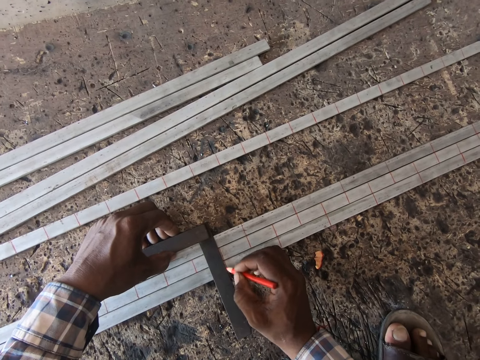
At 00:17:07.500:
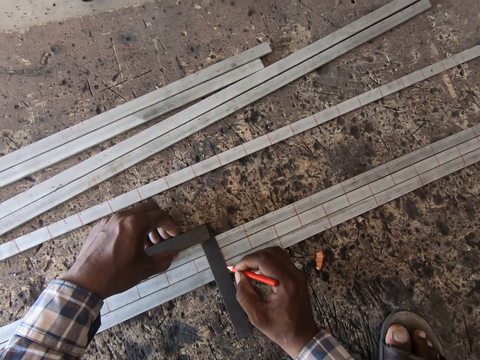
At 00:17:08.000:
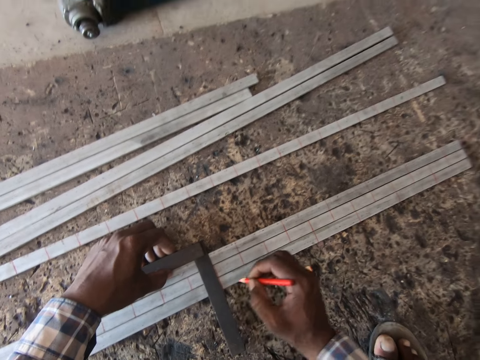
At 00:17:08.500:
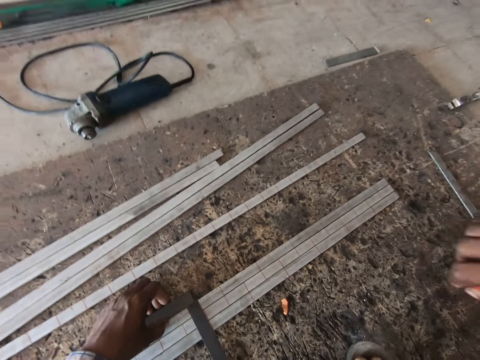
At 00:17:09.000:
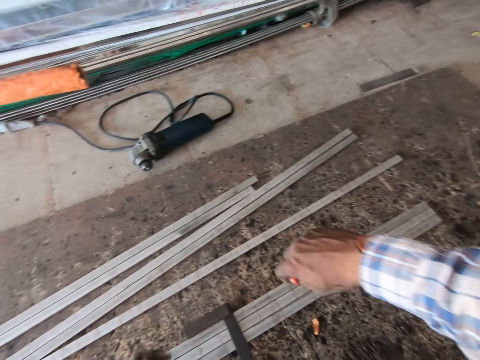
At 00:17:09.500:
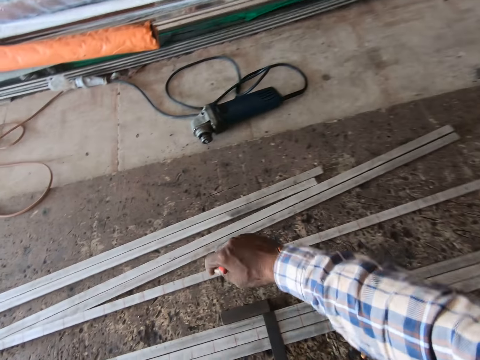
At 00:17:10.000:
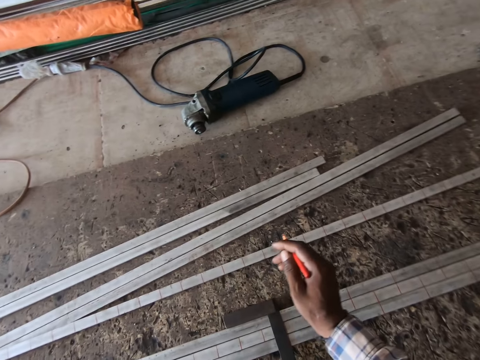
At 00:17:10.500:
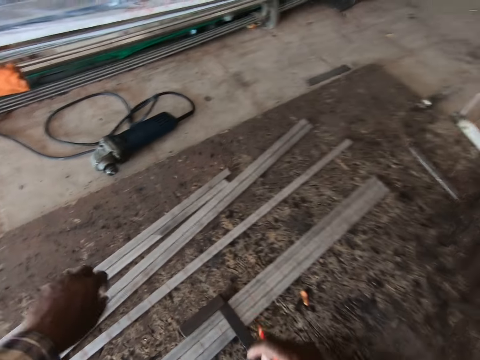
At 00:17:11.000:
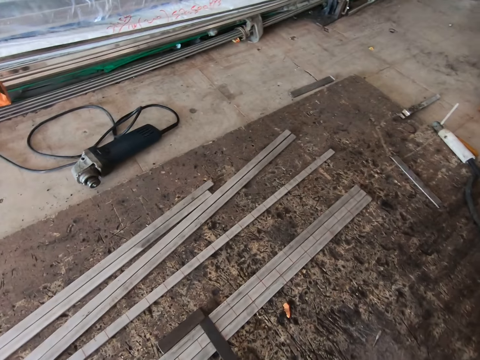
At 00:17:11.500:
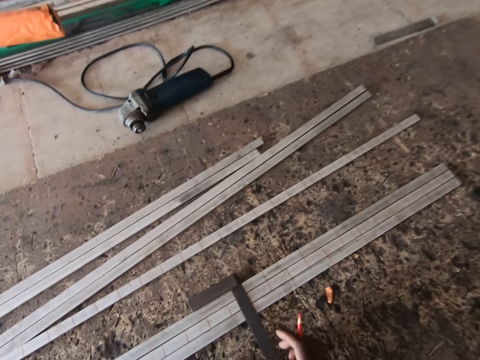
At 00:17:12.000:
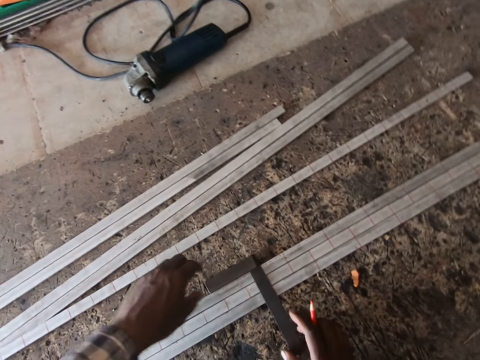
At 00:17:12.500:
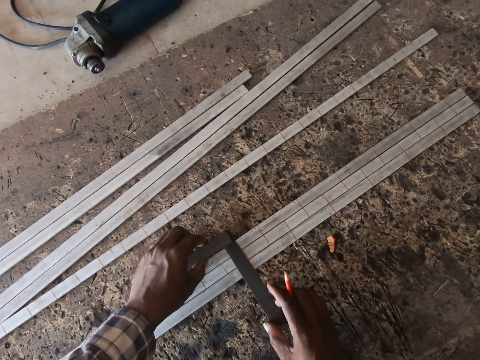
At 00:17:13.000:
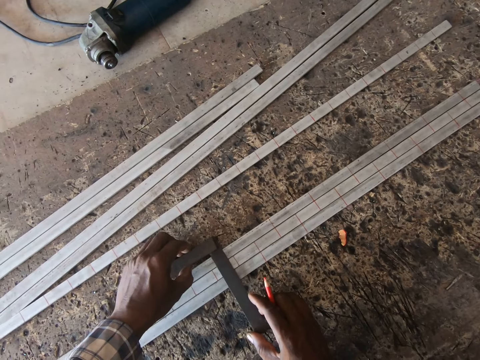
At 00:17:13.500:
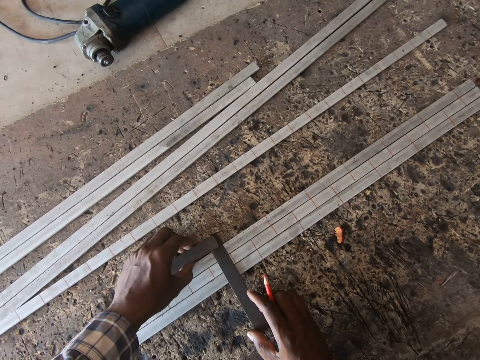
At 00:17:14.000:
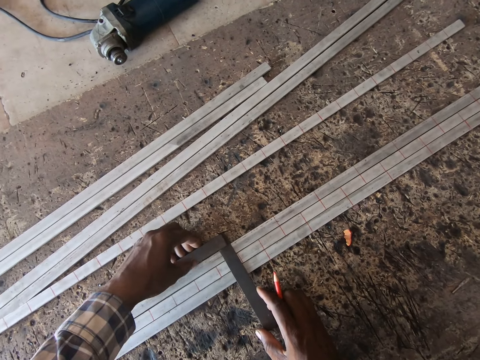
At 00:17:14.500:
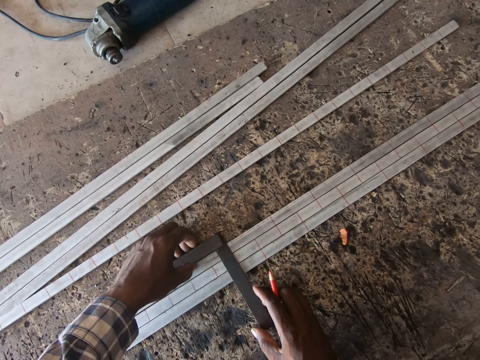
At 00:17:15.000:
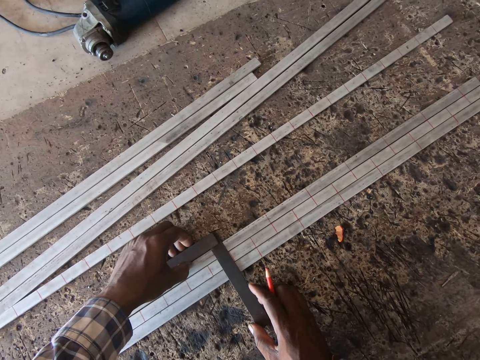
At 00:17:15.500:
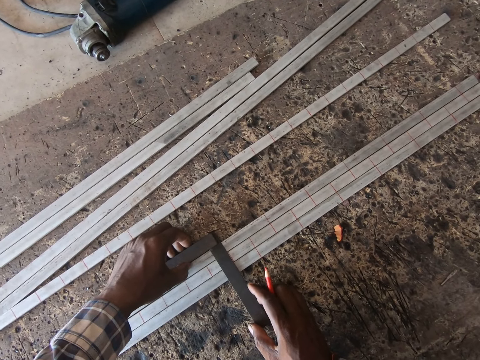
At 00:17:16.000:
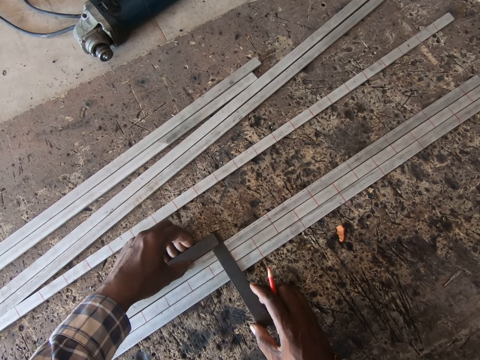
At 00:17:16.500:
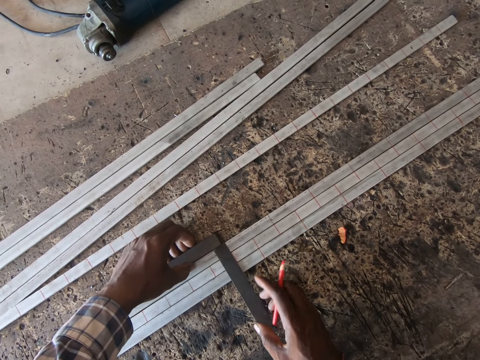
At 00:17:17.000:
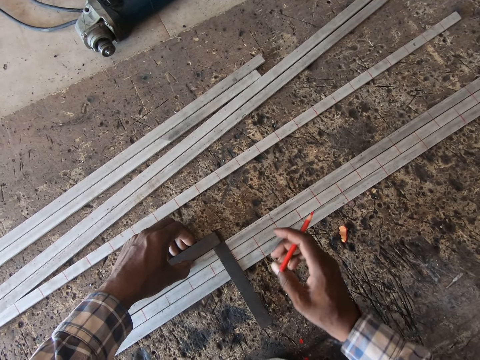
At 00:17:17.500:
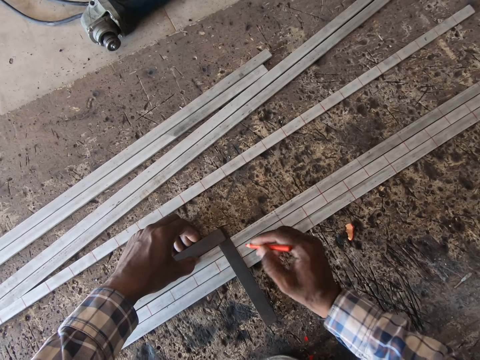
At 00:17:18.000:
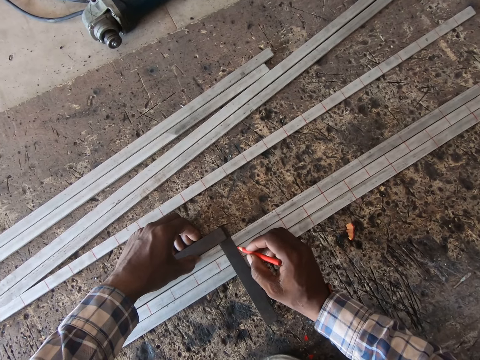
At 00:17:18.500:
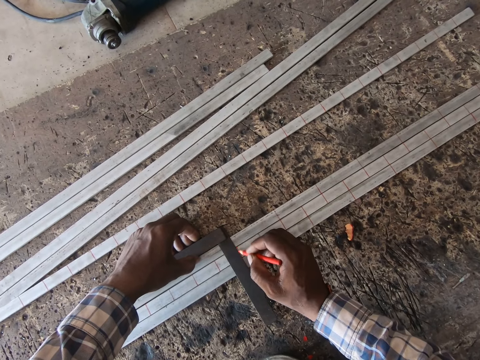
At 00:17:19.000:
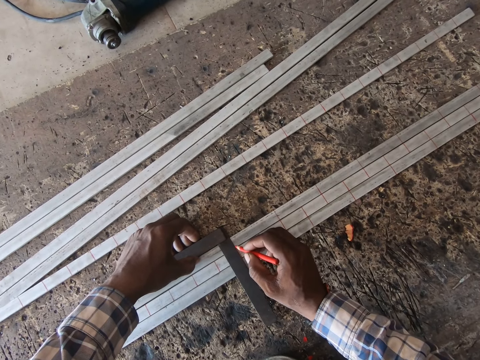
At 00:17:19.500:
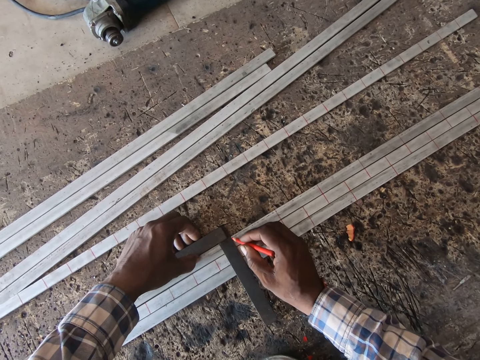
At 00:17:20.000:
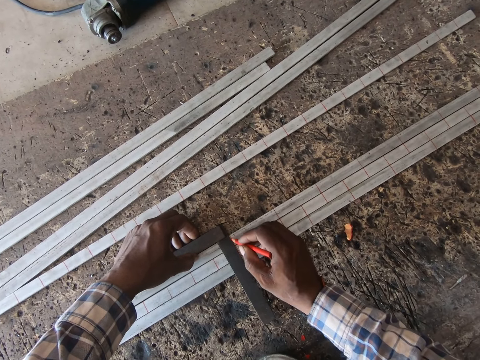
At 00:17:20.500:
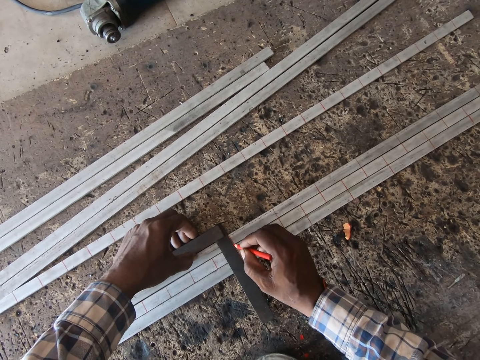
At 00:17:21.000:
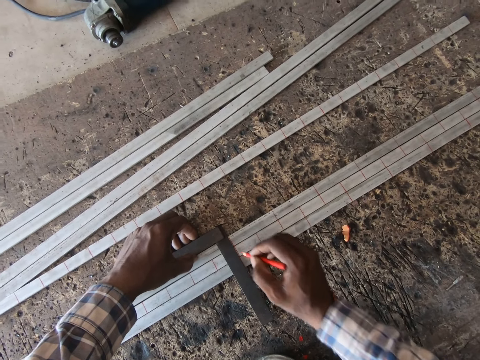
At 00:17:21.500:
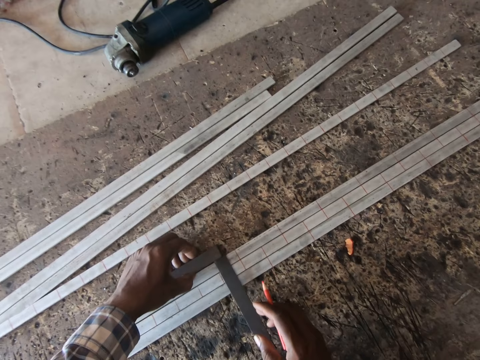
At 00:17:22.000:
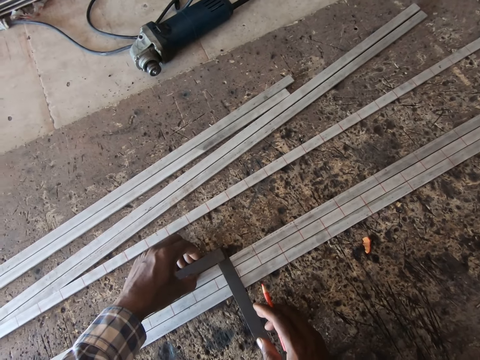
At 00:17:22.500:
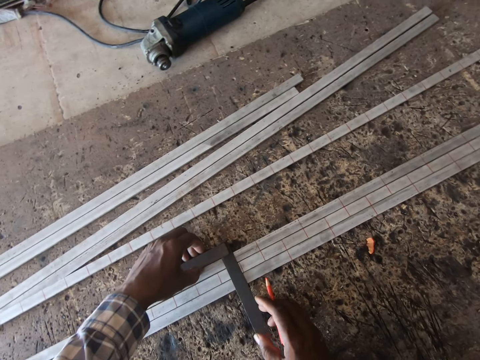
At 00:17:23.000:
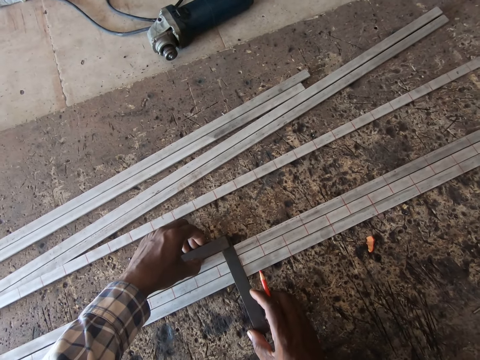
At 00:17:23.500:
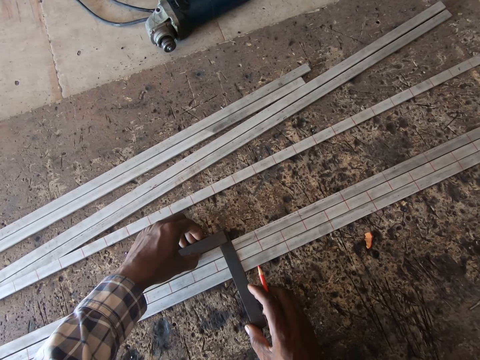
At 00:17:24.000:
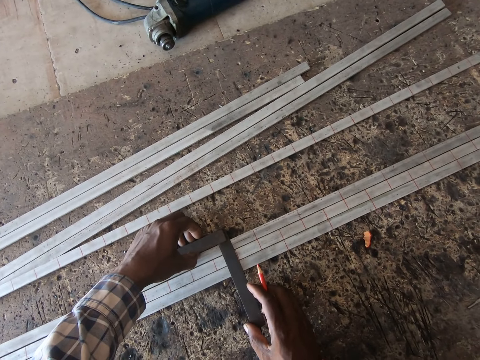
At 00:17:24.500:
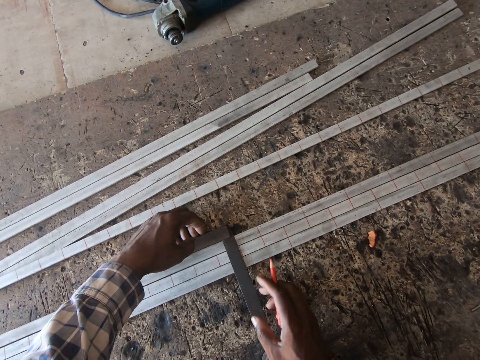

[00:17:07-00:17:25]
The camera wearer adjusts his hands. He moves the meter rule on the iron rods on the floor with his hands. He marks the iron rods on the floor with the marker in his right hand. He moves the meter rule on the iron rods on the floor with his hands.

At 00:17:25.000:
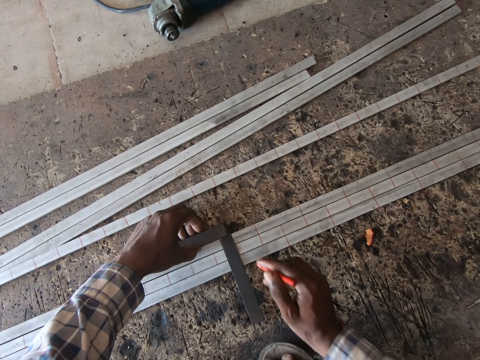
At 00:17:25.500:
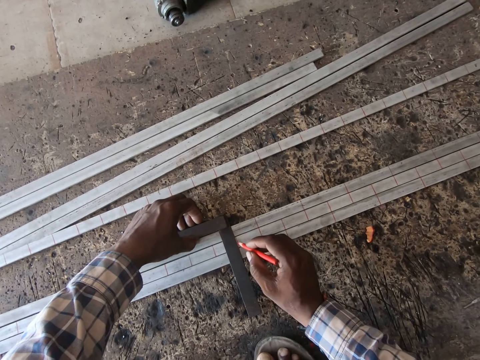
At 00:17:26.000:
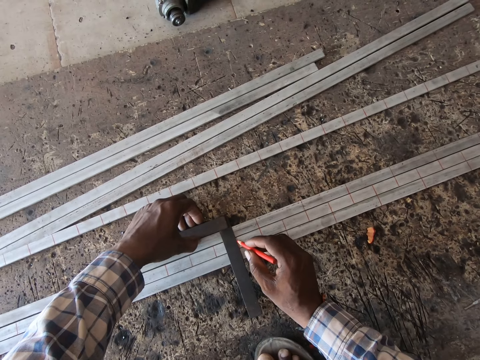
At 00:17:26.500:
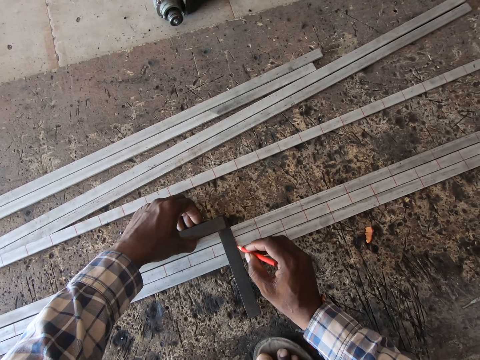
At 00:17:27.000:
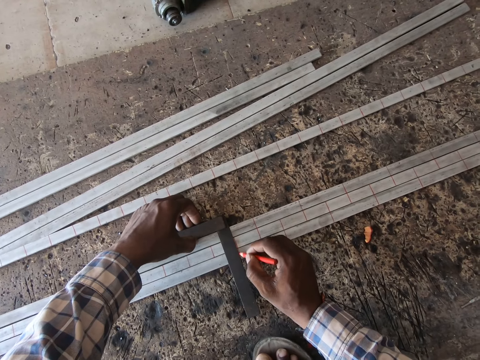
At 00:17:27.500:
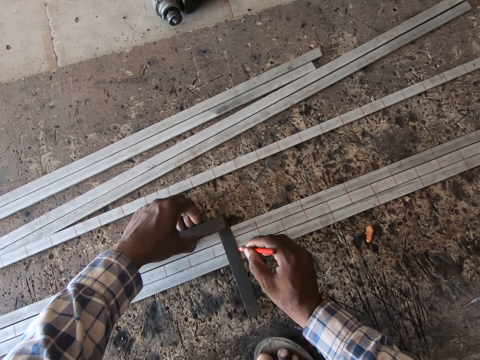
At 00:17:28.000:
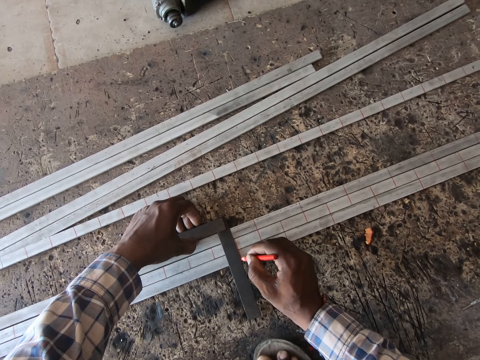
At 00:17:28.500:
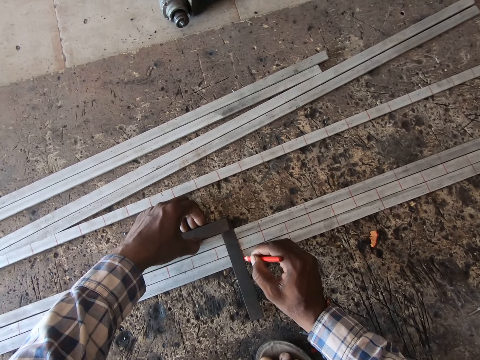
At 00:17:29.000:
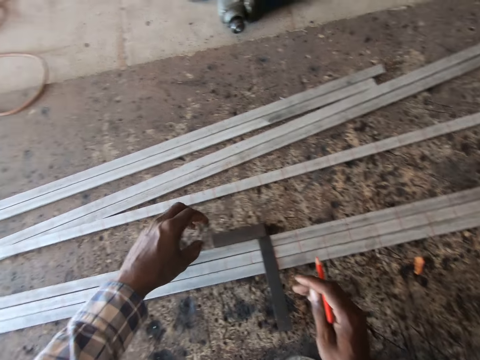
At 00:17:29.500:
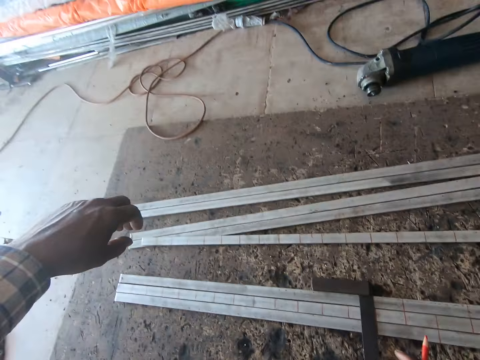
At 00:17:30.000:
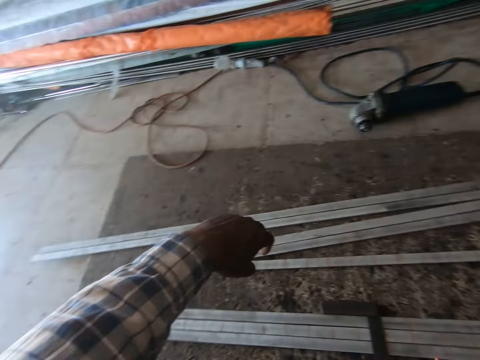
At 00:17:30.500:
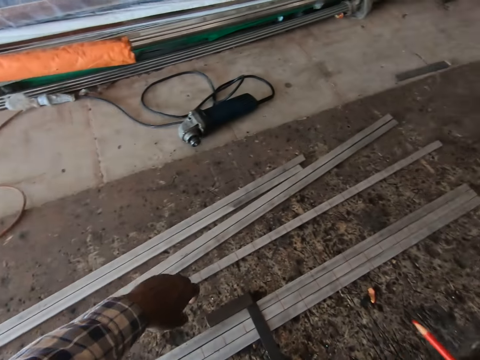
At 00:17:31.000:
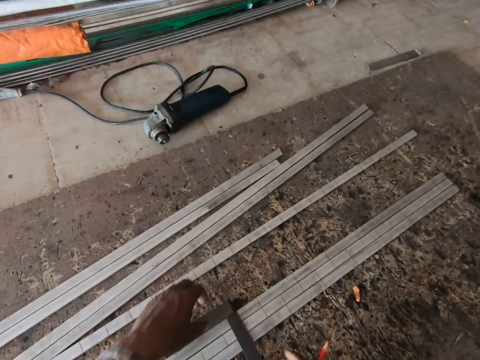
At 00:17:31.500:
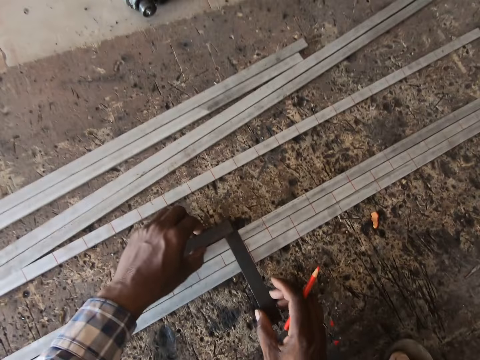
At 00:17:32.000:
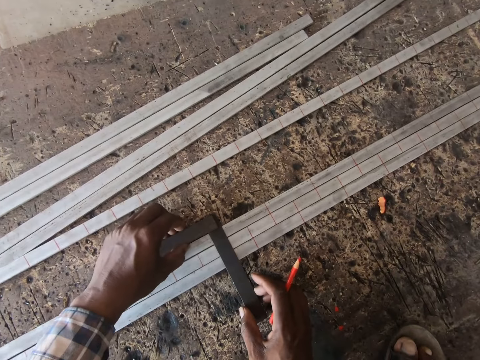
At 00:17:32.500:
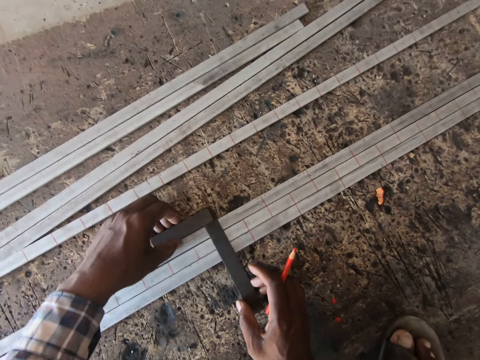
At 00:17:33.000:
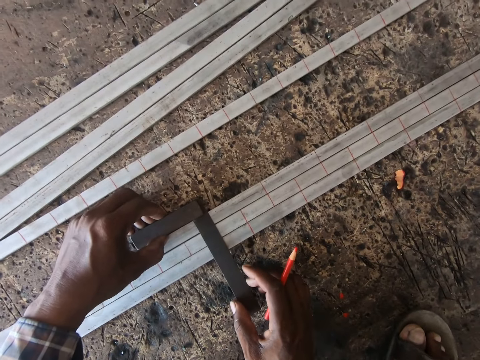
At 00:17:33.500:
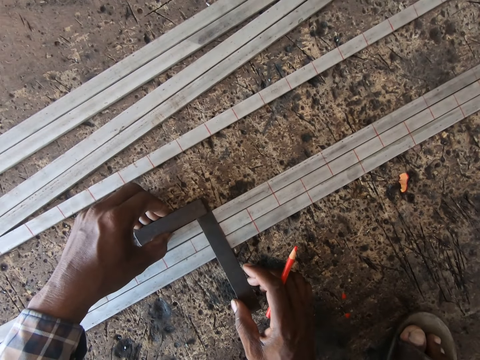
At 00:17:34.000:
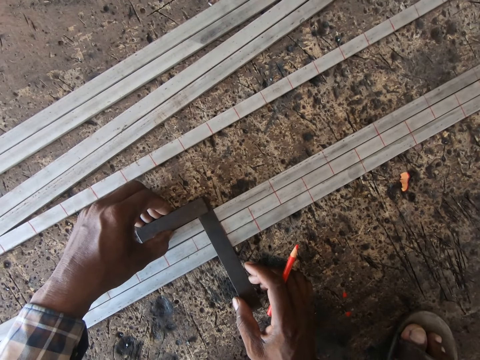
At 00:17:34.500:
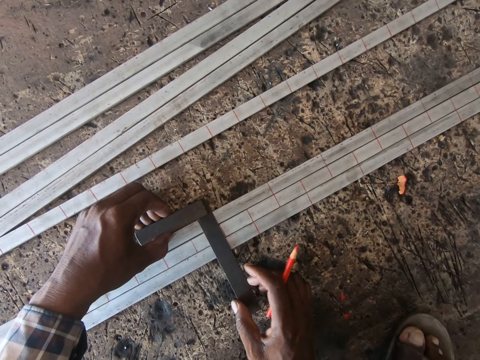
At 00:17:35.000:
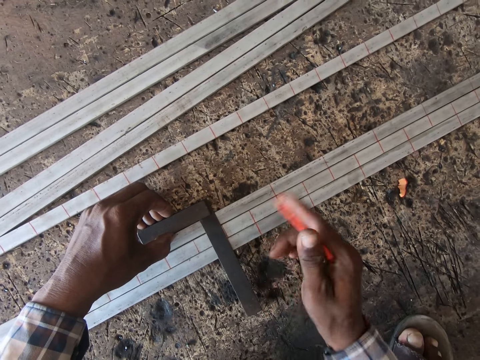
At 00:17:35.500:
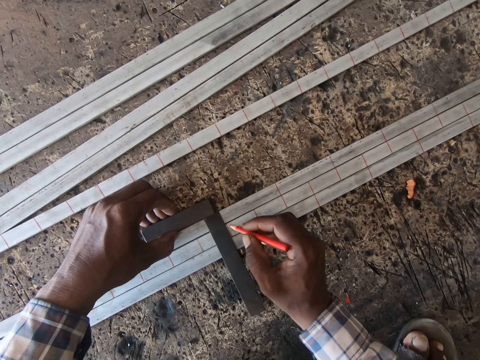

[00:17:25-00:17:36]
The camera wearer marks the iron rods on the floor with the marker in his right hand. He adjusts his posture. He moves the meter rule on the iron rods on the floor with his hands.
